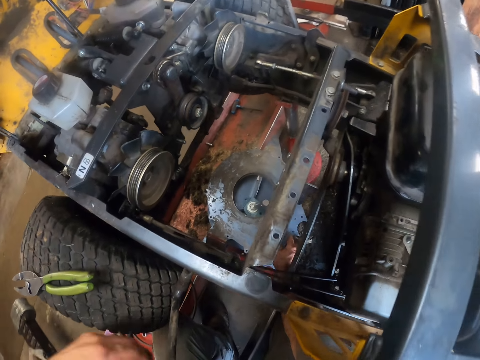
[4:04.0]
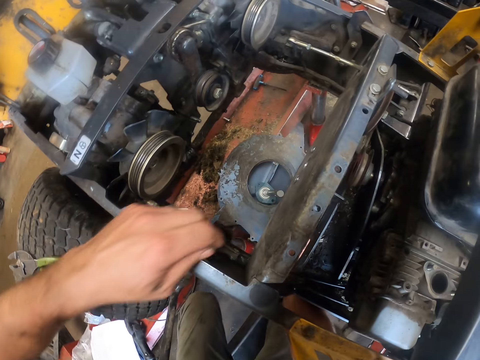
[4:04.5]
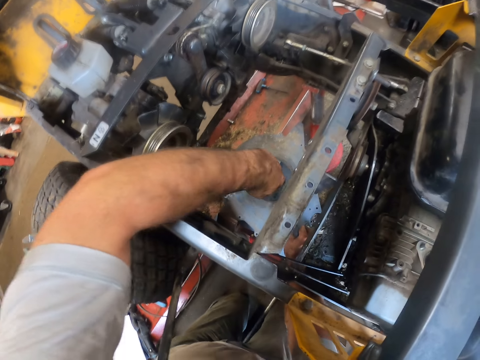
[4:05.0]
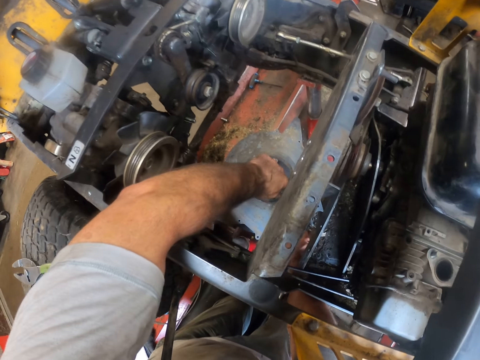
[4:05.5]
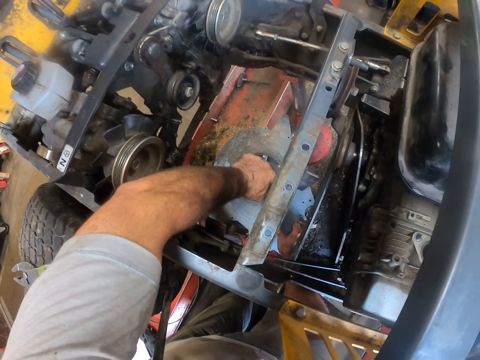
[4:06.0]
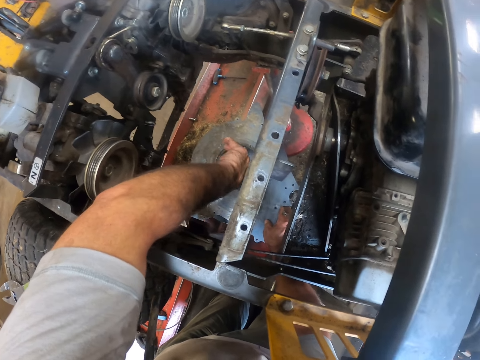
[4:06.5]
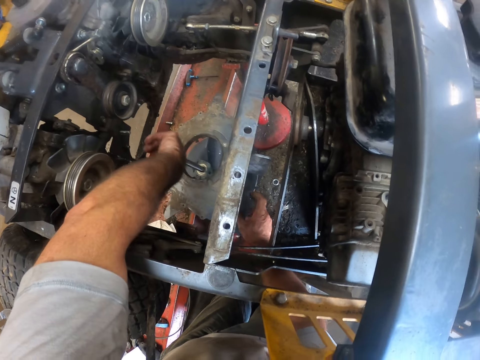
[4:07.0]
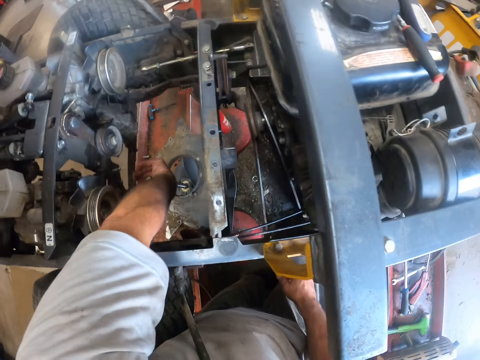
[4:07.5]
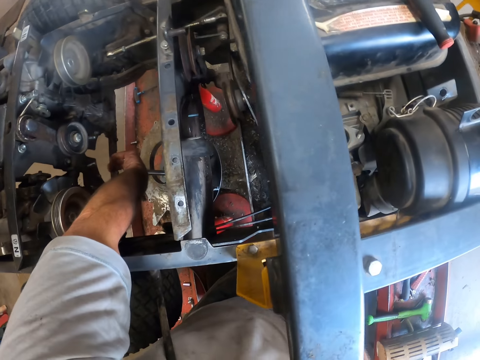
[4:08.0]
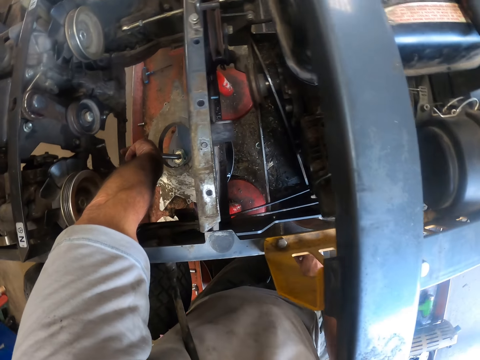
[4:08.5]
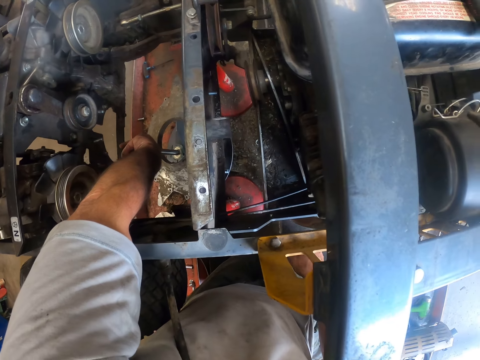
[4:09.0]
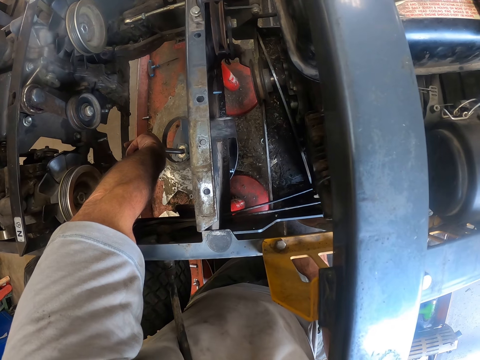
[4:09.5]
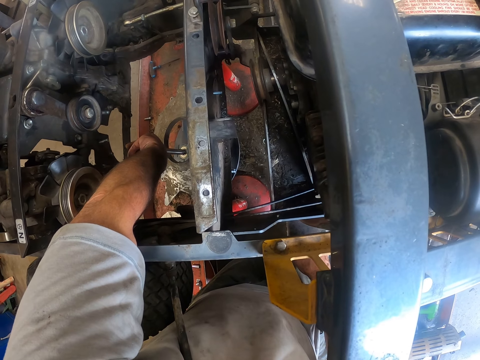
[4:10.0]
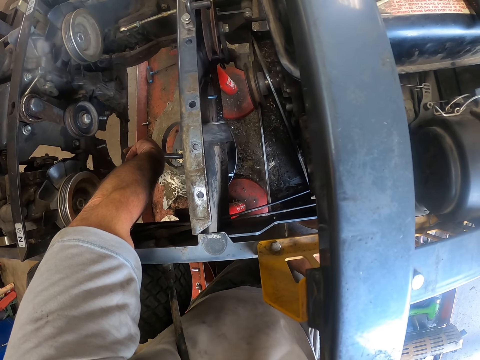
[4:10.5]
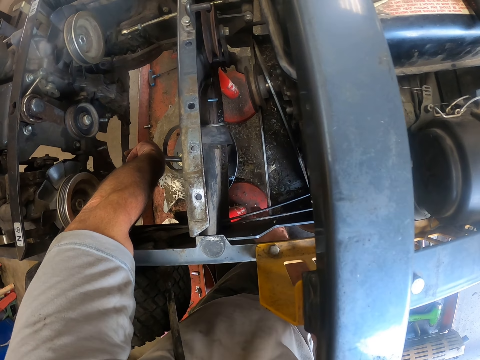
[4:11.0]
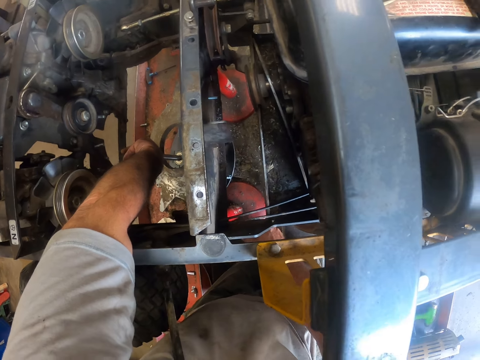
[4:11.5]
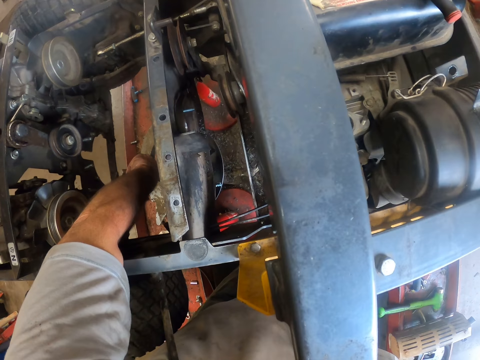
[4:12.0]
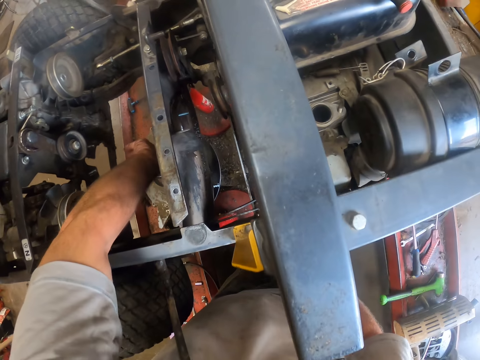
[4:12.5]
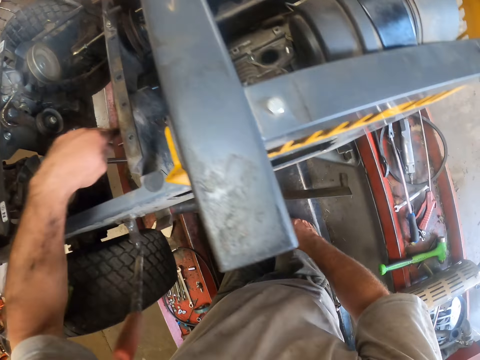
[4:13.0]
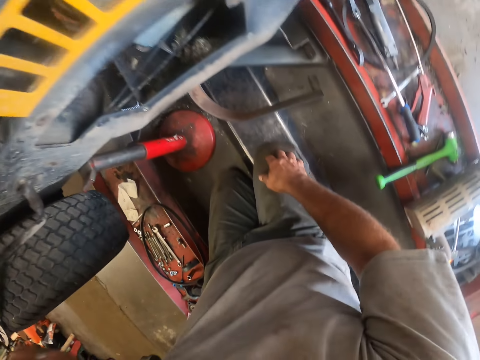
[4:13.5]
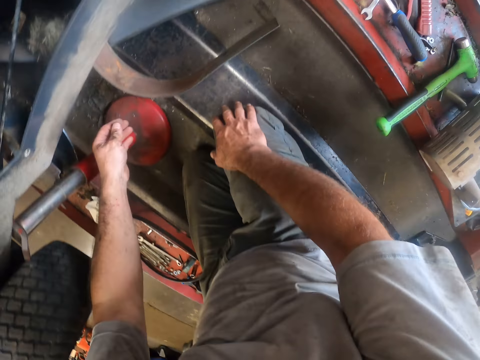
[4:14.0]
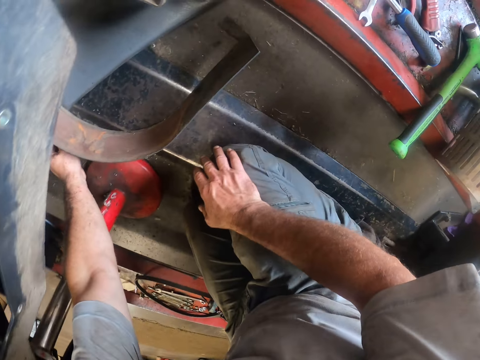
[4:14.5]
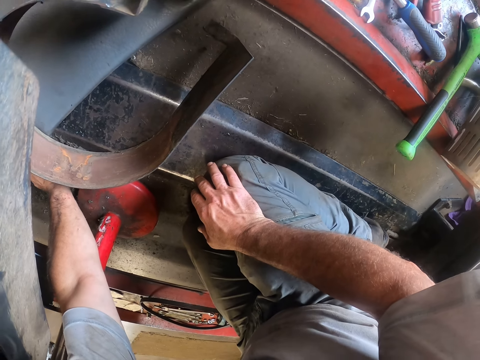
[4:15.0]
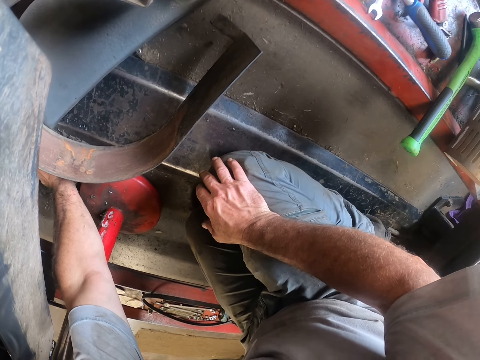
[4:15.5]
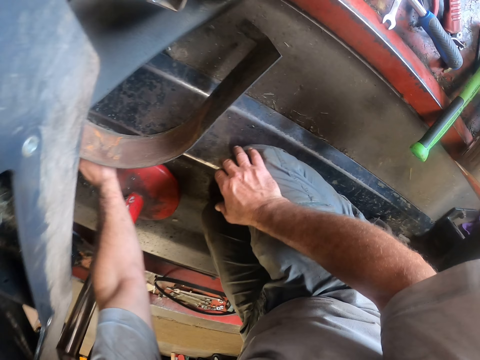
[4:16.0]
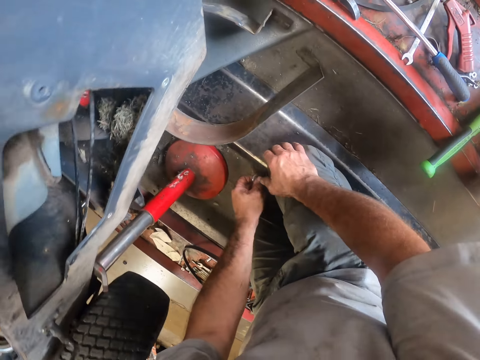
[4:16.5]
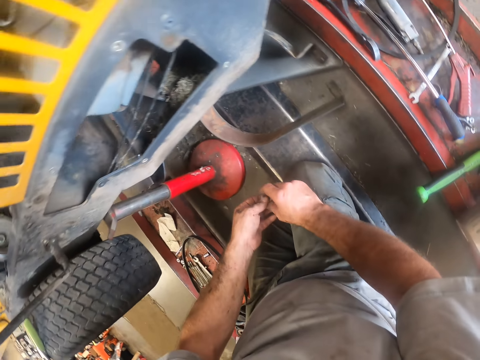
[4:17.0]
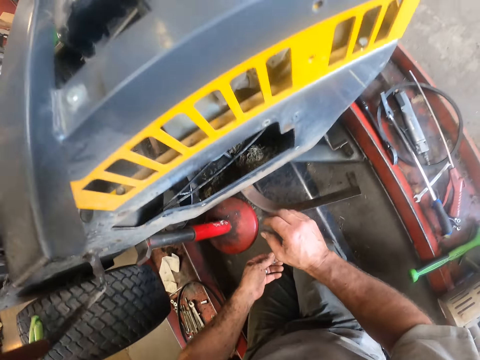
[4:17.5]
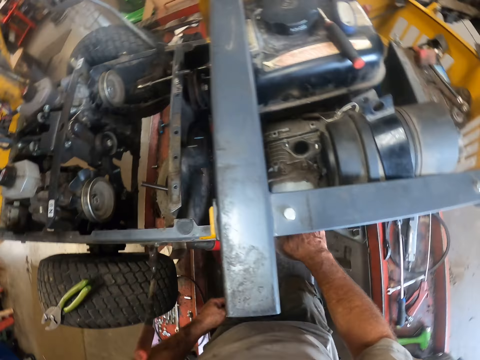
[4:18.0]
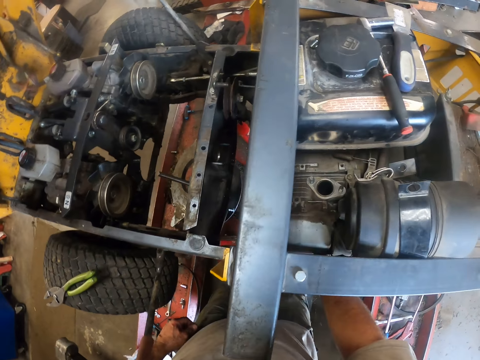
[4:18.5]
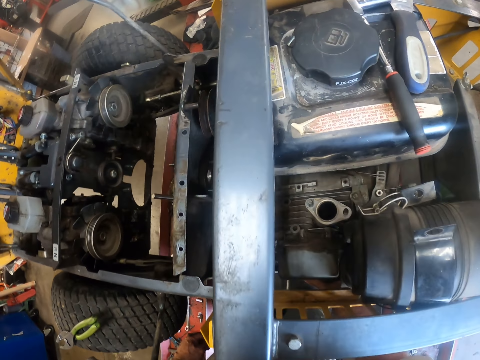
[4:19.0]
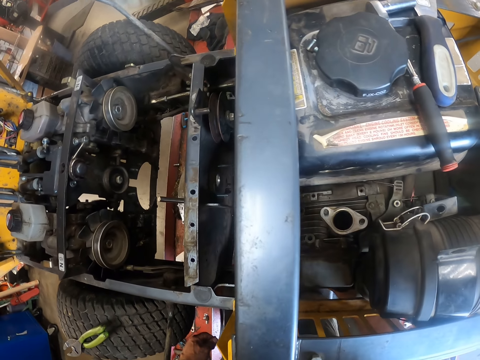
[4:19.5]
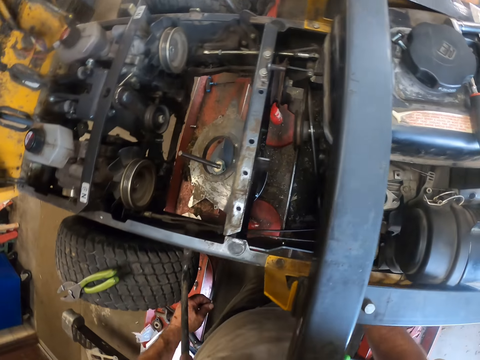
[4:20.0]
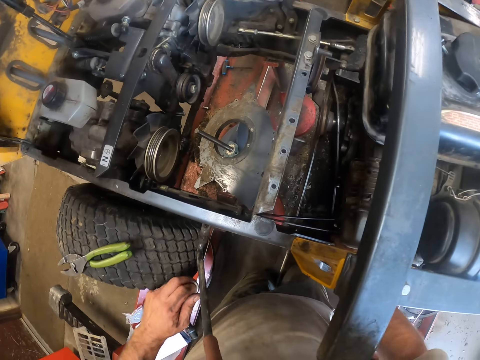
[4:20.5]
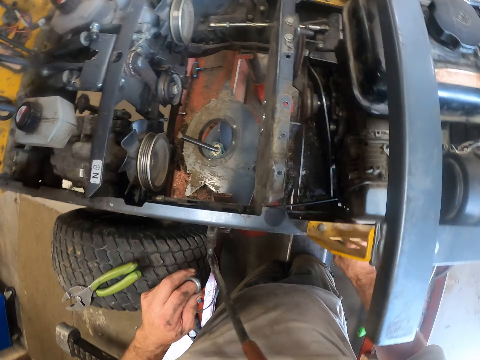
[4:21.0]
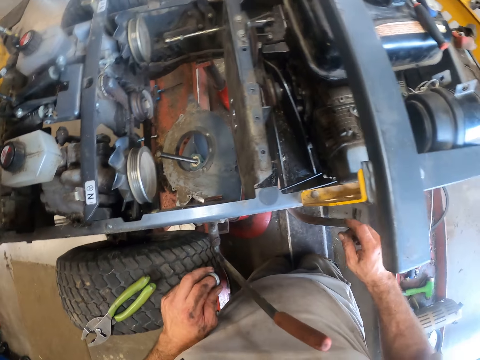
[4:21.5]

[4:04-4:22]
The camera wearer fixes the engine part. He holds the engine part in place. He picks up a ring or bolt from under the lawnmower with his left hand. He holds the ring with both his hands. He inspects the engine.

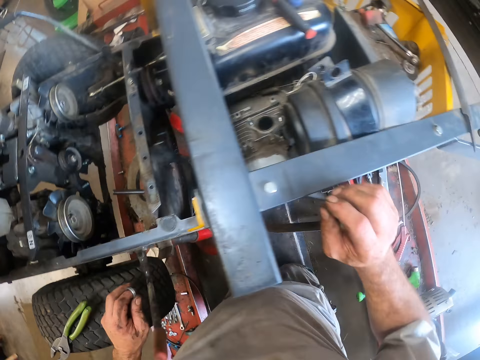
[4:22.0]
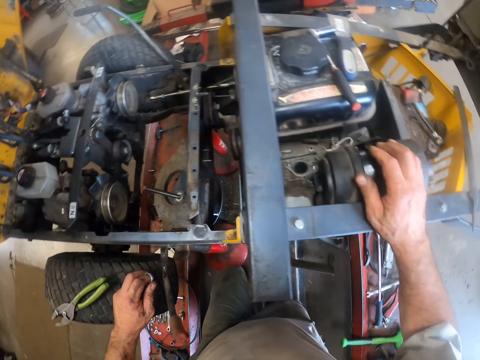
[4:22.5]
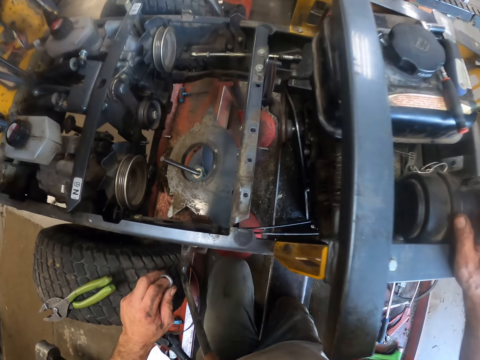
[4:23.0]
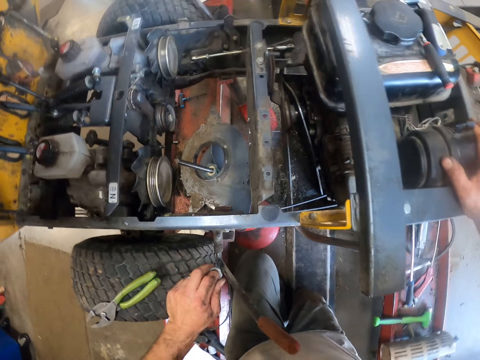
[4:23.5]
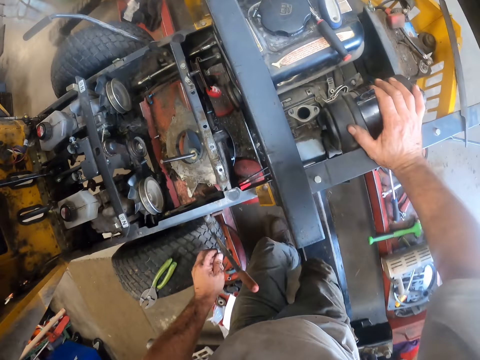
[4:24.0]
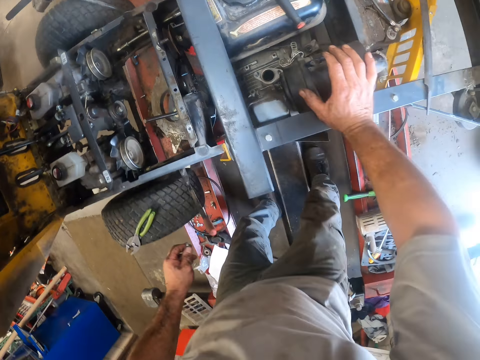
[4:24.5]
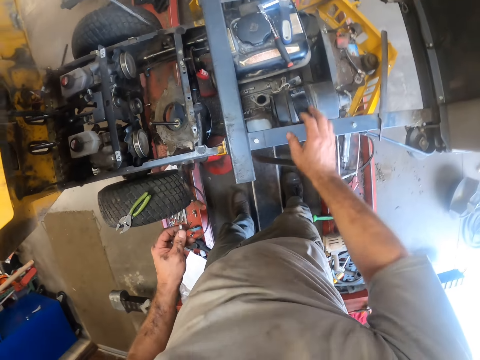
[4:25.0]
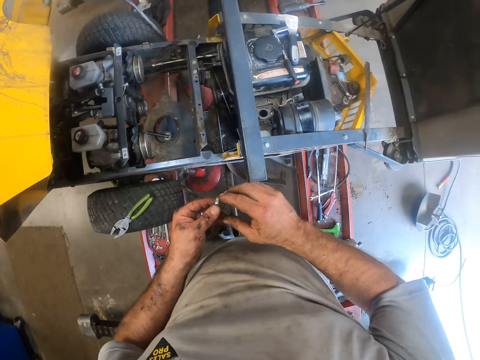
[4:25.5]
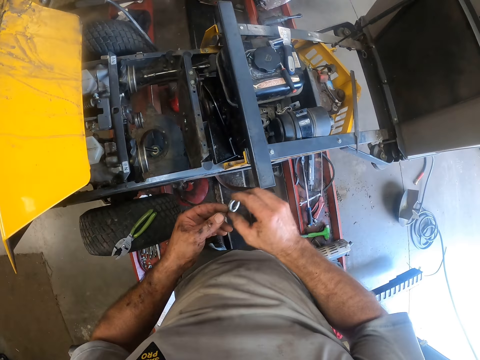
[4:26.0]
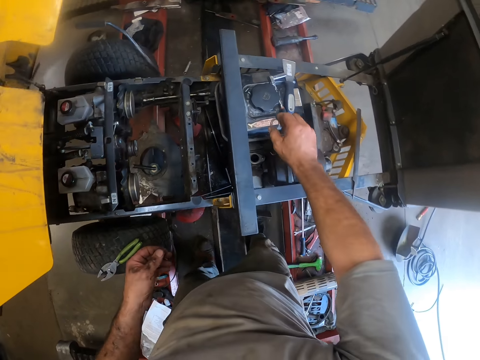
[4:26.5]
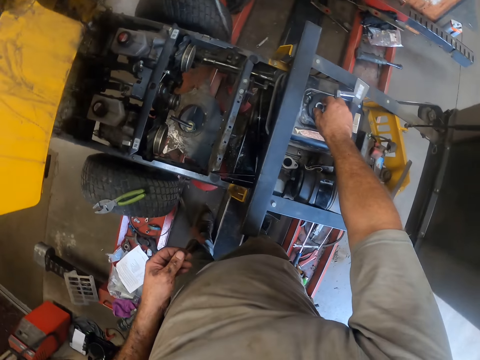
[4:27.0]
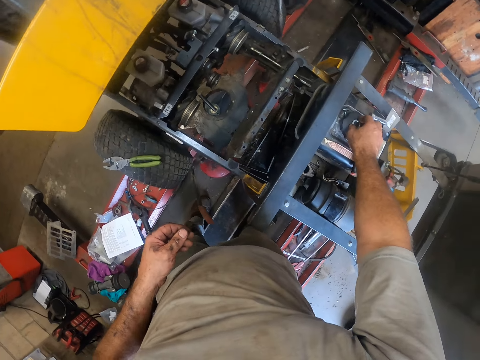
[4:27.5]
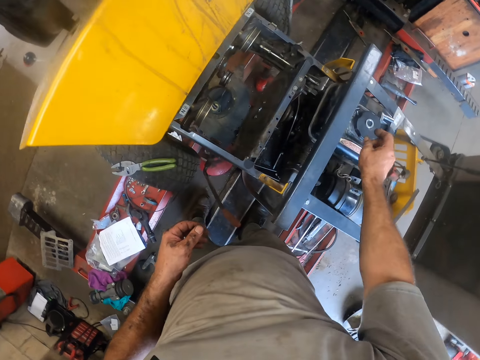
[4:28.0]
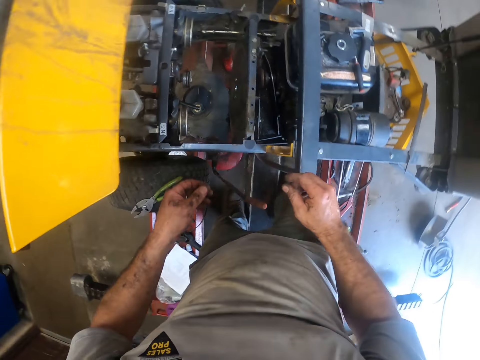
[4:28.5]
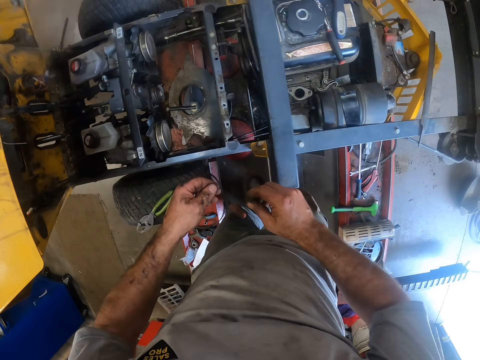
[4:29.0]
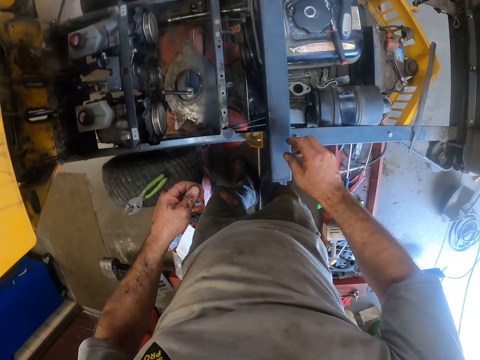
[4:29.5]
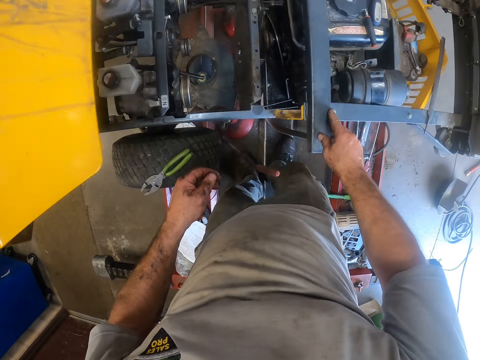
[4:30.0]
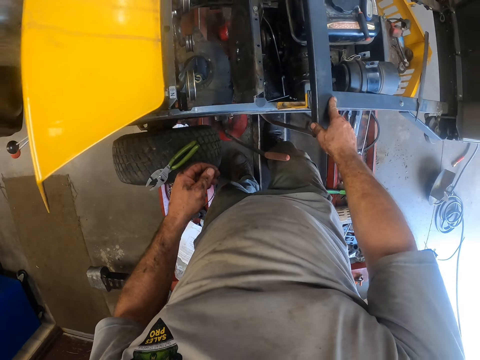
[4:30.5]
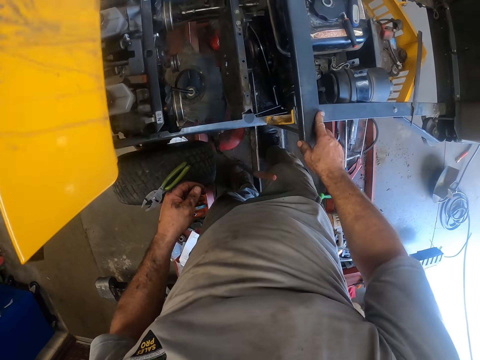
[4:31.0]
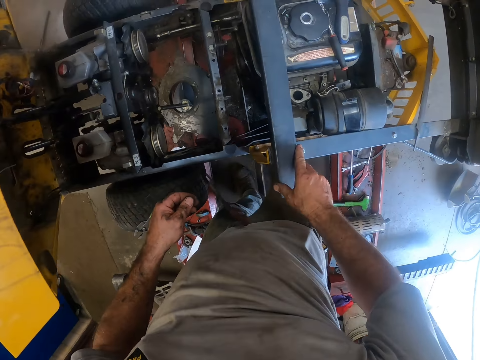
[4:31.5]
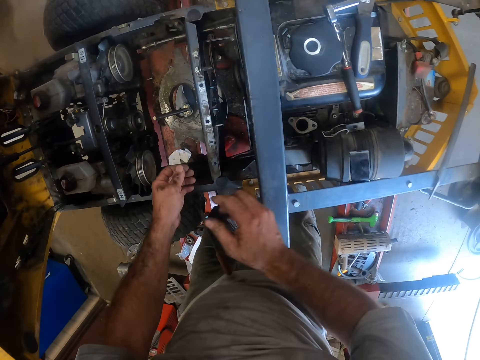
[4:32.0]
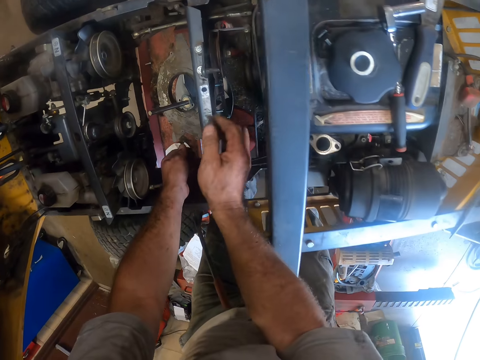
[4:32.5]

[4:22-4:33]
The camera wearer stands up. He passes the ring or bolt from his left hand to his right hand. He stares at the bolt. He places the ring on the lawnmower. He stares at the engine.
